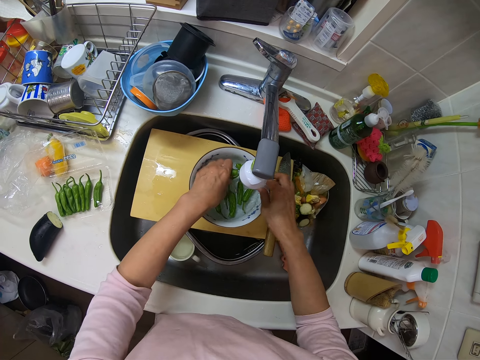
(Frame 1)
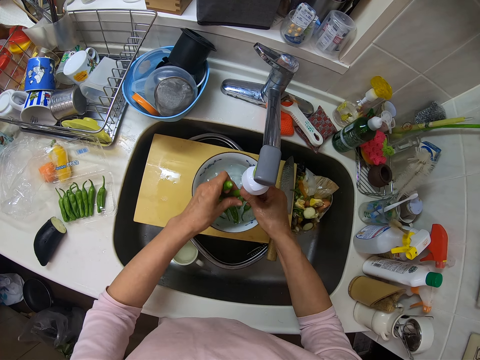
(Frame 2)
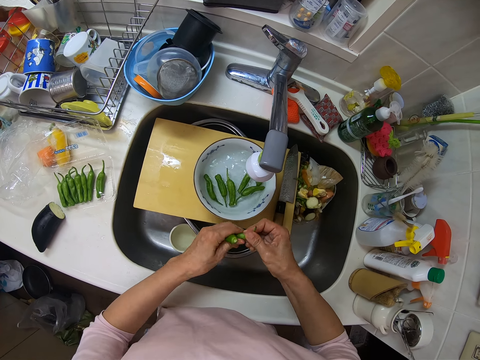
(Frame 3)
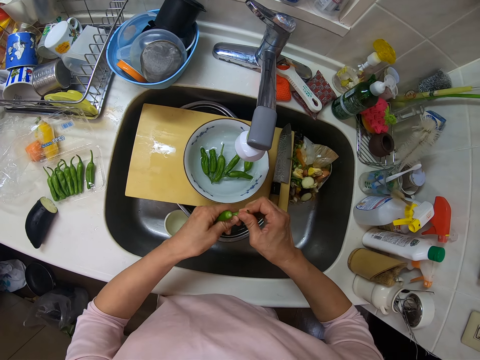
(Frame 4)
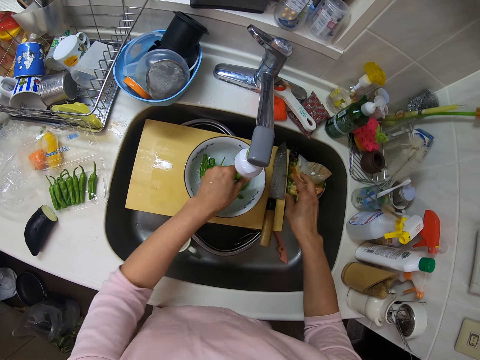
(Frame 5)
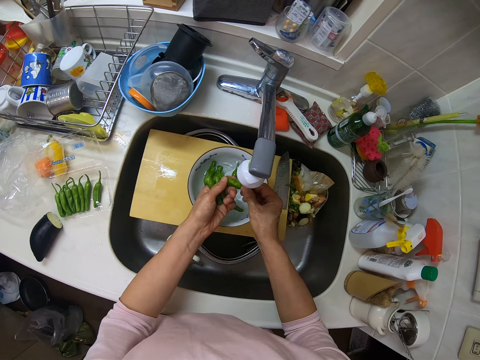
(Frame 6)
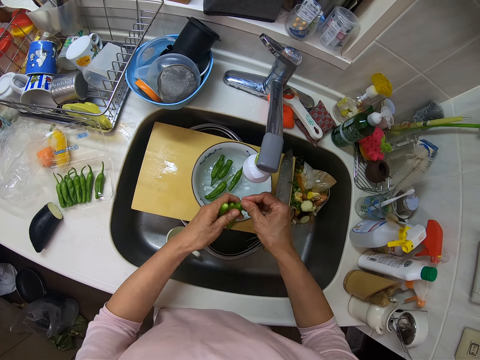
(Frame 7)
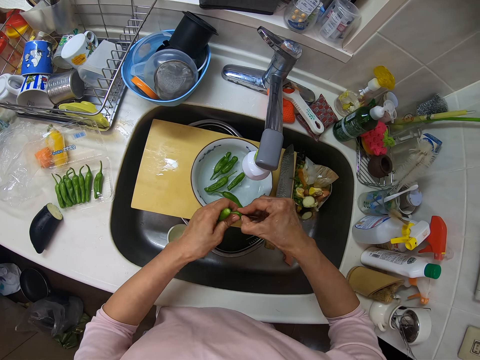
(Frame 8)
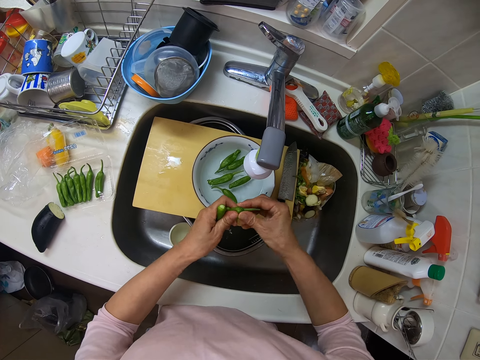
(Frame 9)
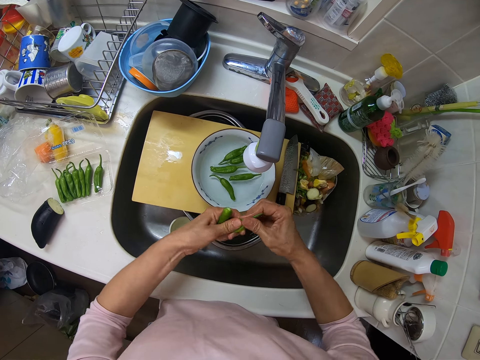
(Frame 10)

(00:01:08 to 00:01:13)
The camera wearer removes the stems of some green peppers in the sink with her hand.

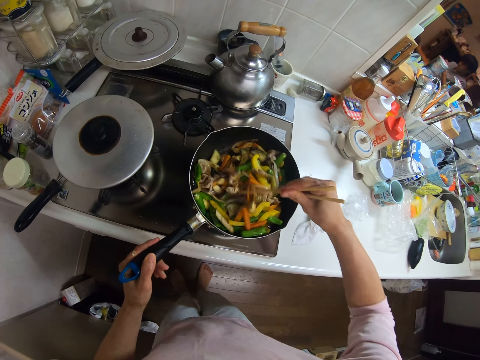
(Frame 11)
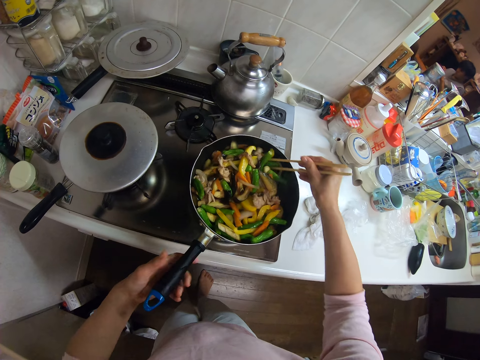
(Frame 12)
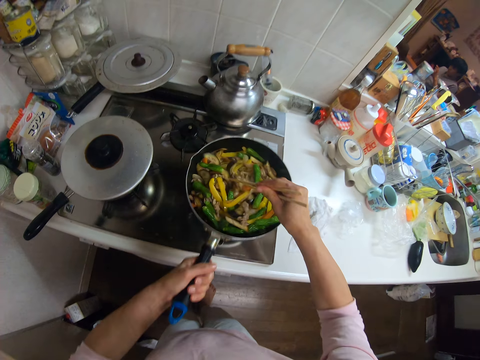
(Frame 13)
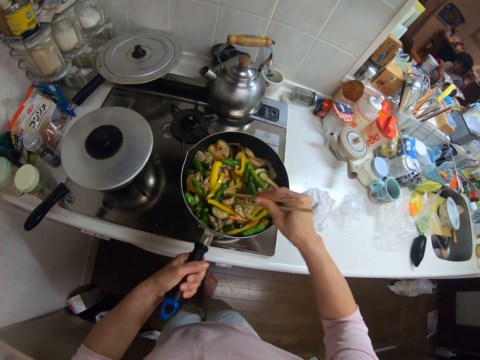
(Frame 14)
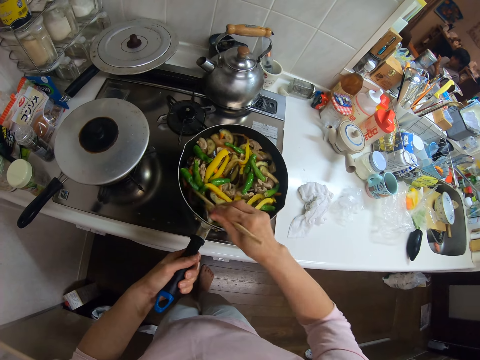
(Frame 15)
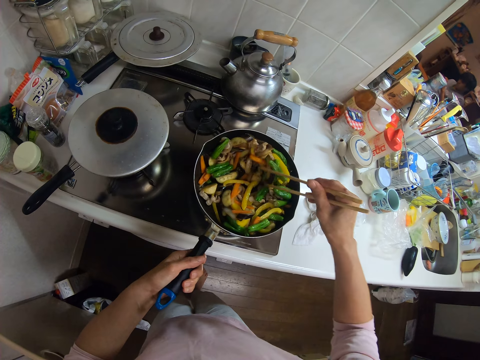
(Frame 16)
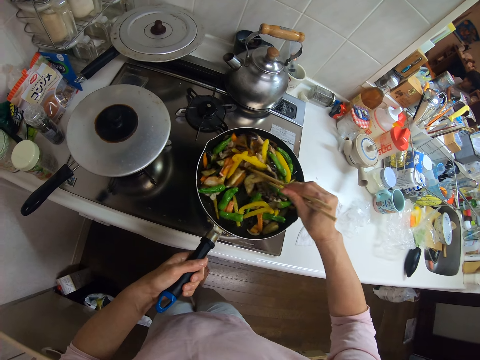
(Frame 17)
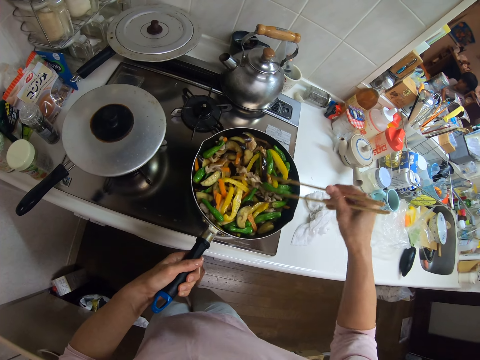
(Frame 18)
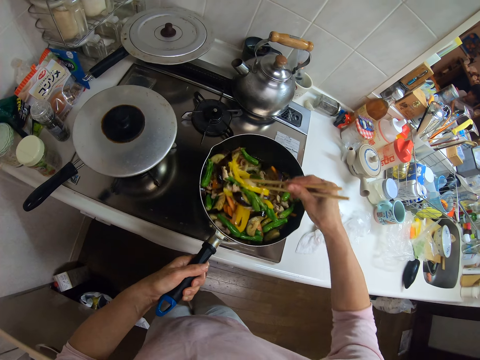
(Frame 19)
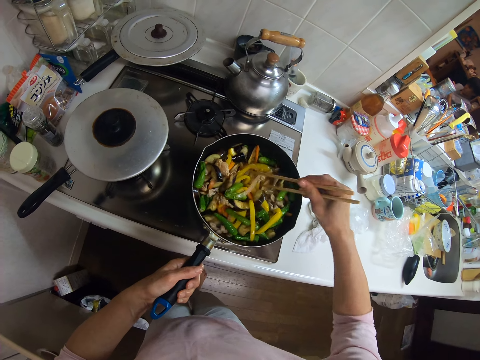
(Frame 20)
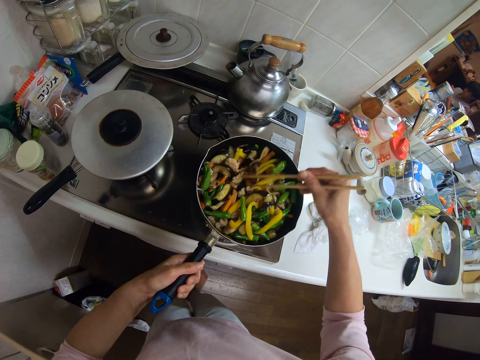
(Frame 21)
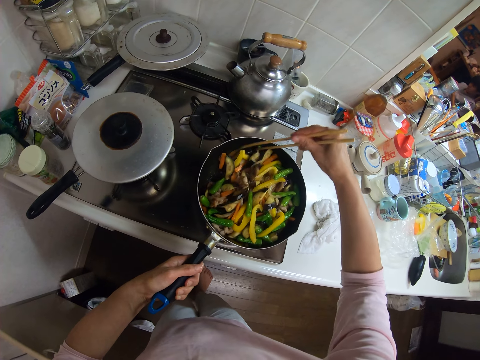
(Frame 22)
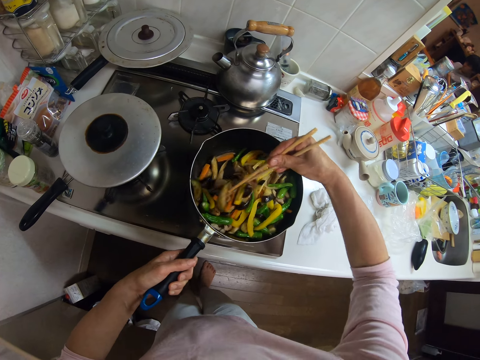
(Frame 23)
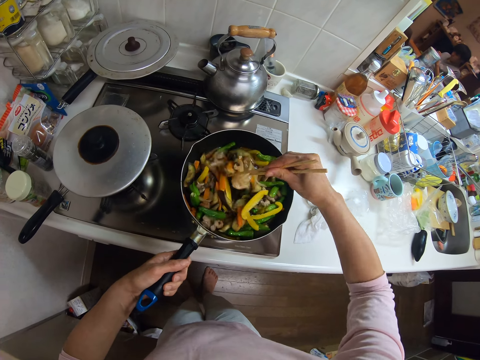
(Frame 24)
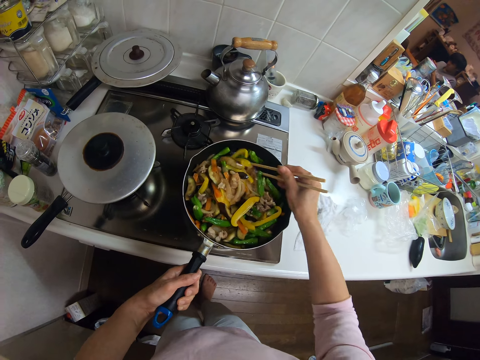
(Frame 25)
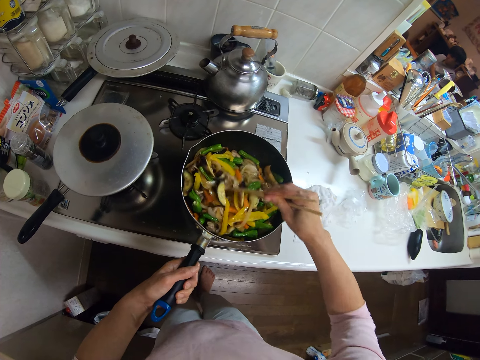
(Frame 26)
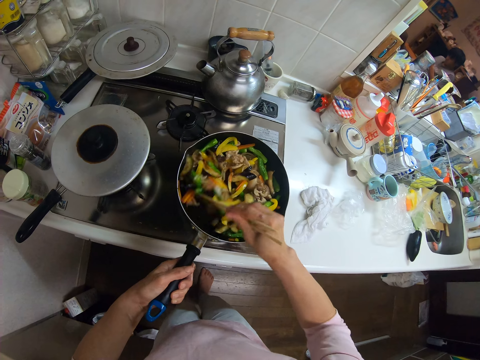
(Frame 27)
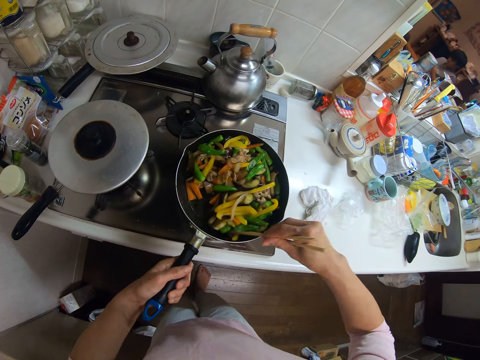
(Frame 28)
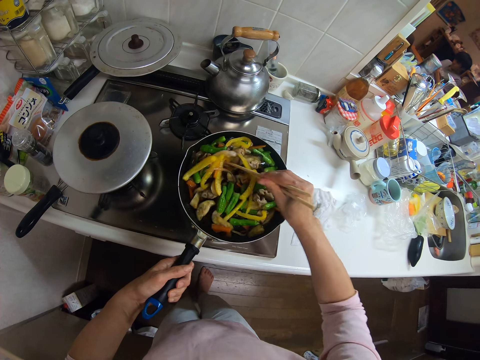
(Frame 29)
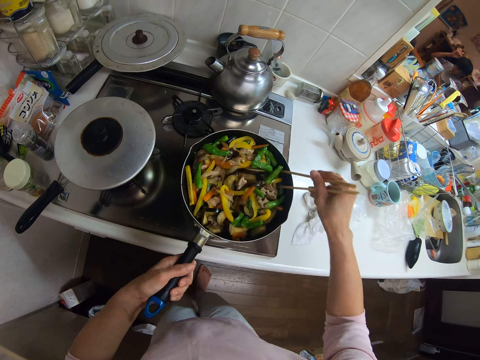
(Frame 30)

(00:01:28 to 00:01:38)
The camera wearer shakes the frying pan with the hand. They stir the fries in the frying pan on the cooker with chopsticks.

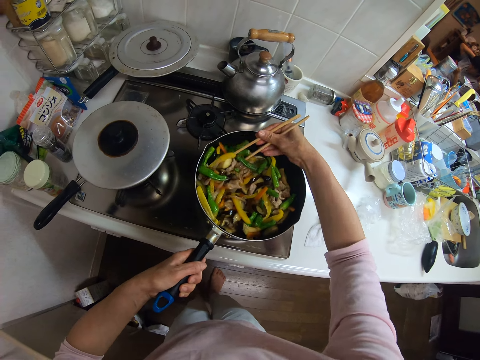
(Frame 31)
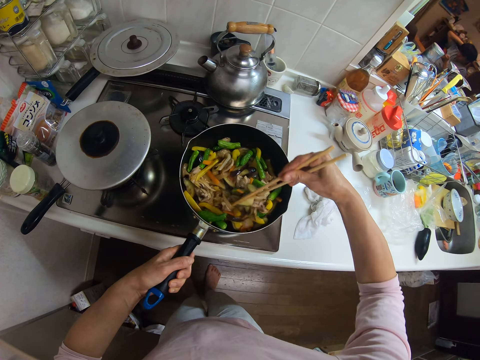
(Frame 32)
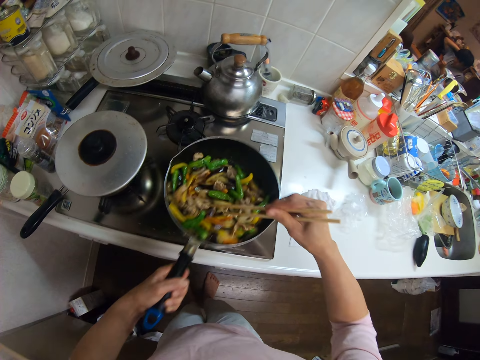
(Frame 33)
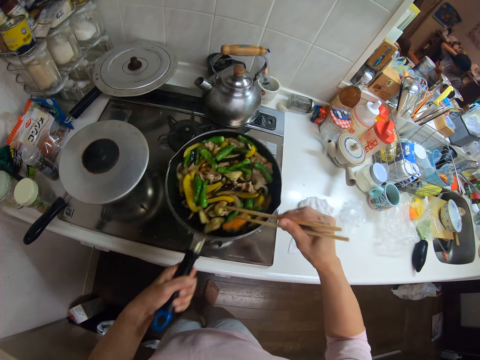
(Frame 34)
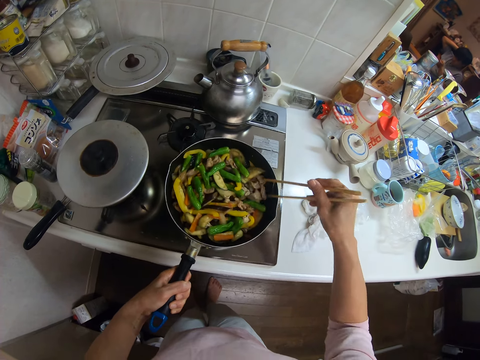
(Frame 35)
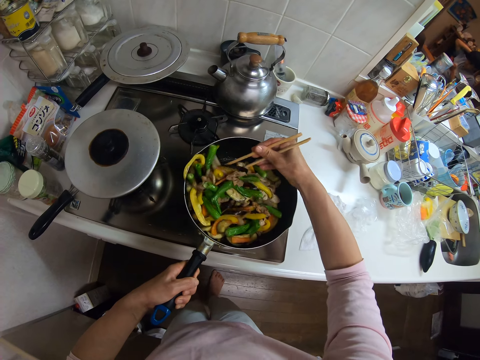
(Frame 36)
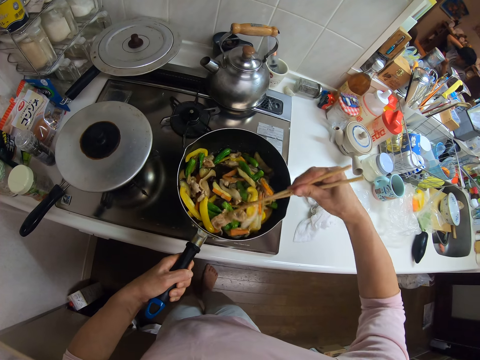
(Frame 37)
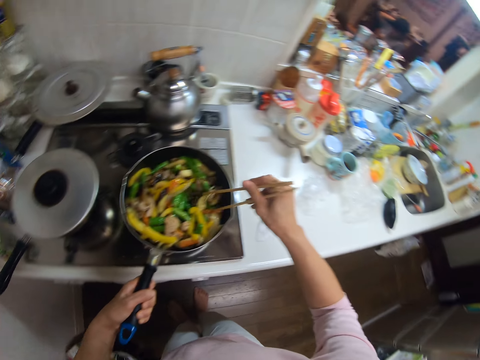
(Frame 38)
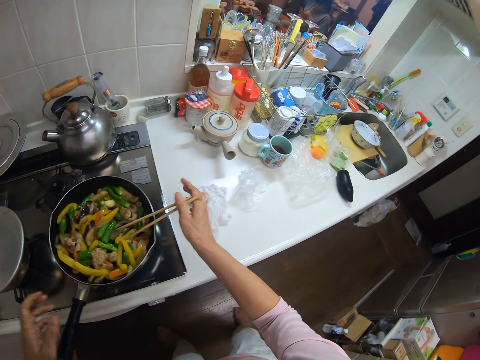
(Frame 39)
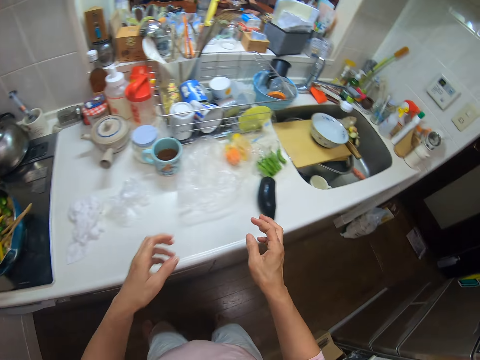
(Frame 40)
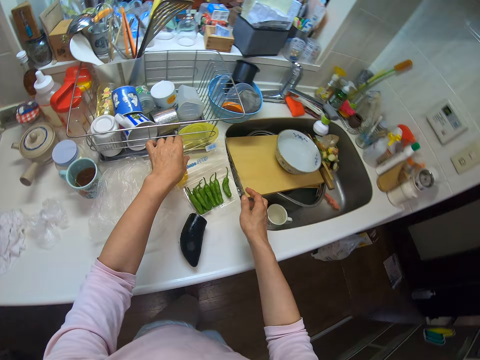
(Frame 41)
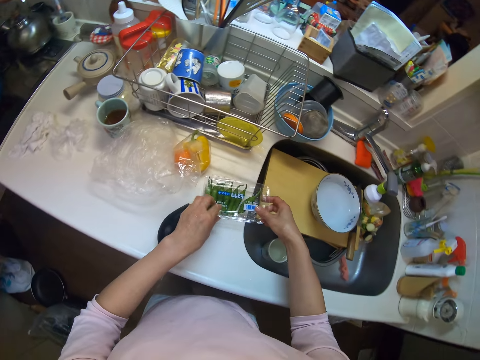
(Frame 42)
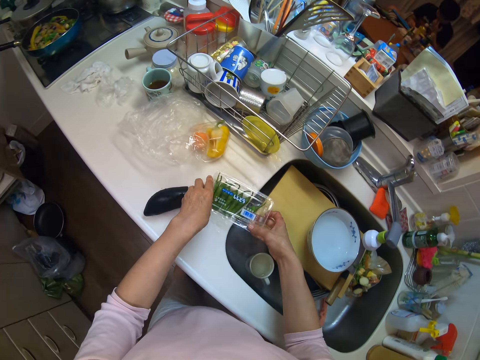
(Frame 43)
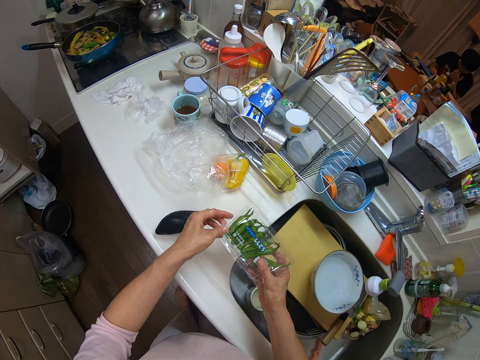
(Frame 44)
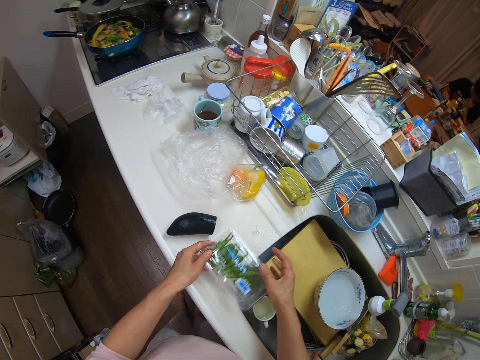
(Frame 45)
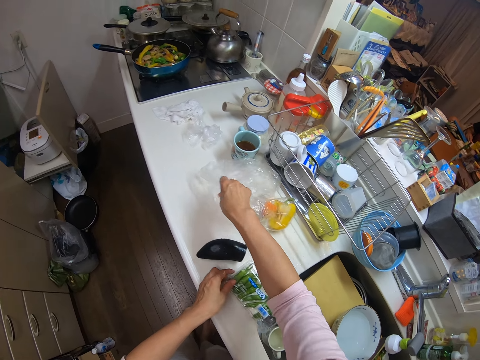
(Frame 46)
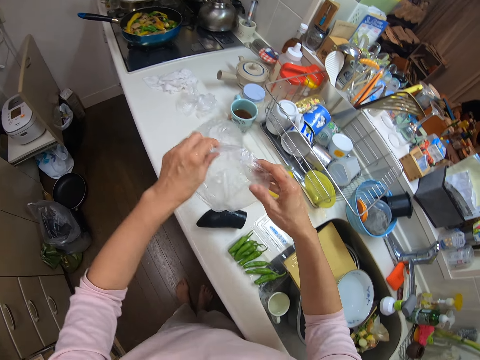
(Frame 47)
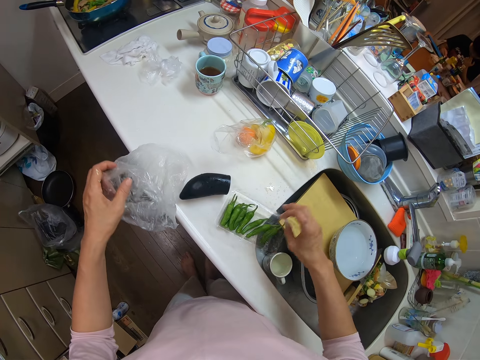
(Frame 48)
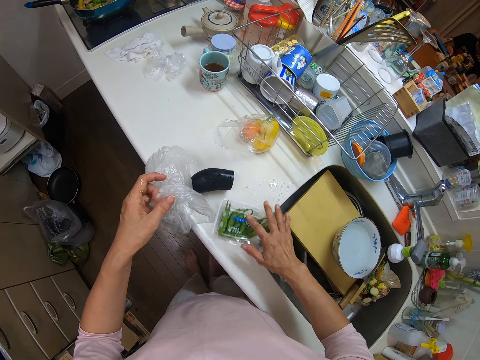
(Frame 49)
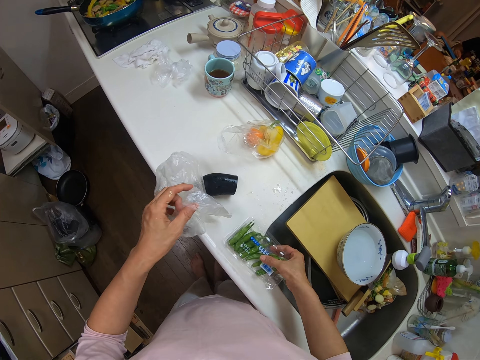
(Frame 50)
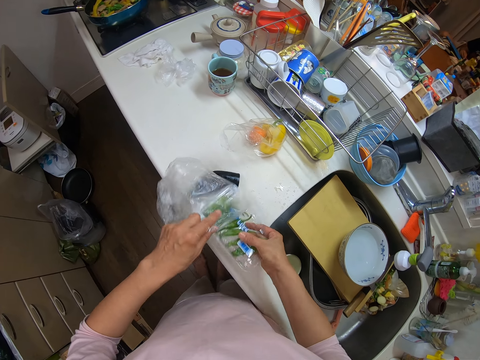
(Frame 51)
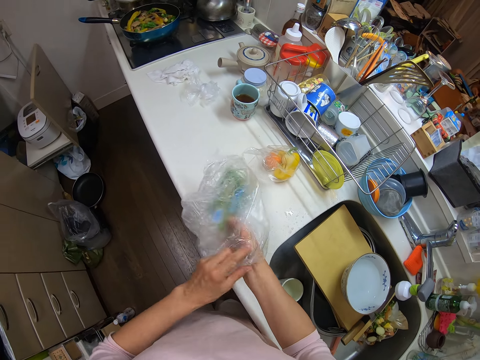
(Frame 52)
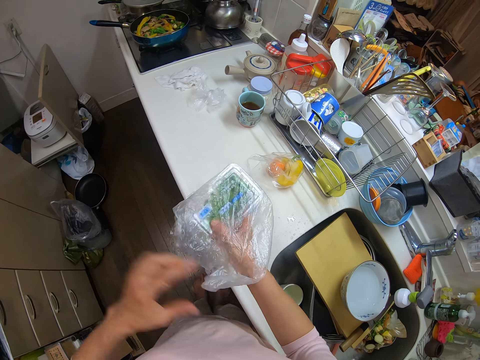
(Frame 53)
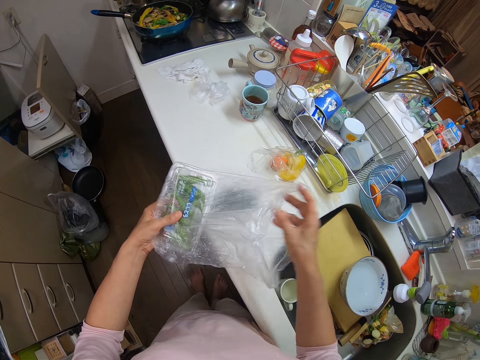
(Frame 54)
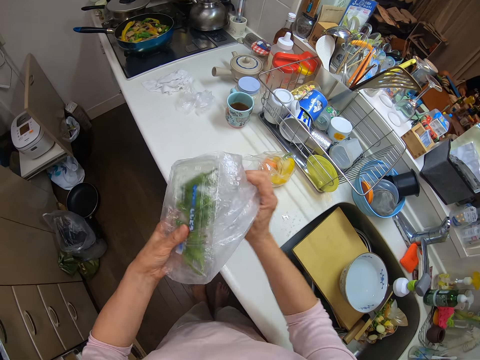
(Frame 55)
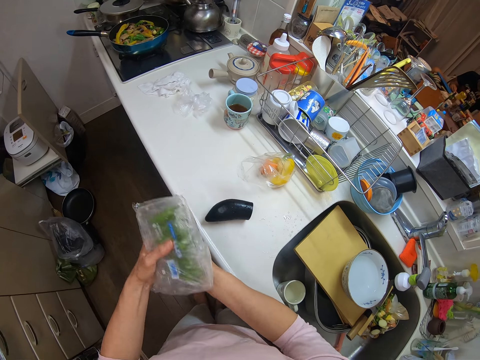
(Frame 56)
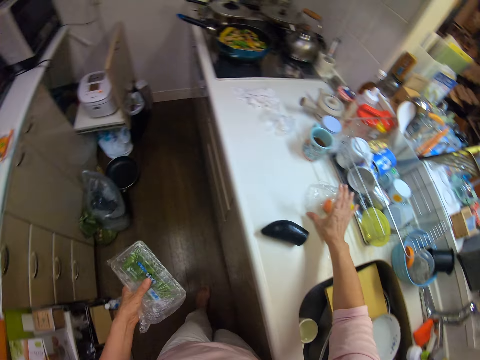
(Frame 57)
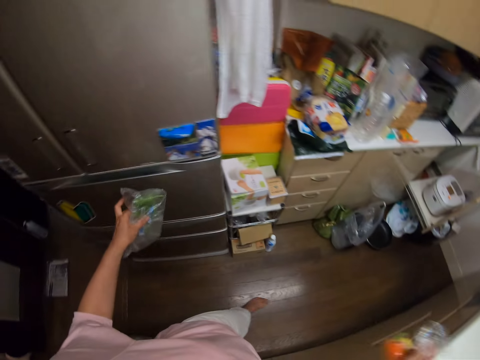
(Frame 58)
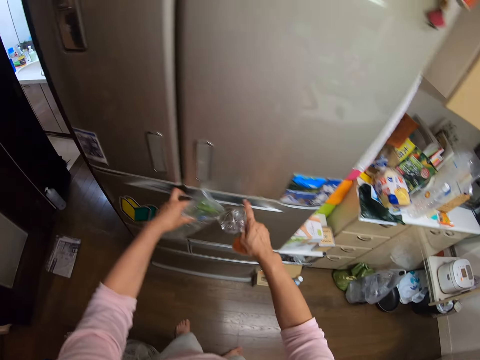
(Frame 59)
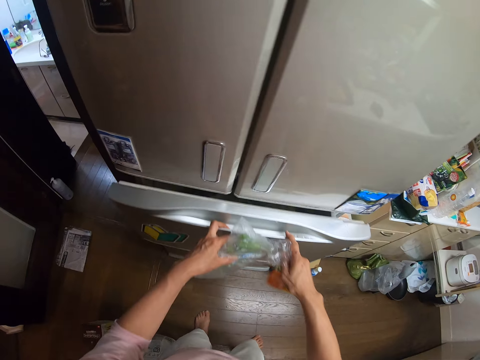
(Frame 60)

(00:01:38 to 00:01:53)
The camera wearer shakes the frying pan with the hand. They stir the fries in the frying pan on the cooker. They place the chopsticks on the frying pan. They cover the pack of pepper on the slab. They take the pack of peppers from the slab and place the pack of pepper on the slab. They pick up a polythene bag or paper. They cover the pack of pepper on the slab. They put the pack into the polythene bag. They pack the bag. They take a polythene of some veggies from the kitchen slab. They drop the paper in the fridge.
